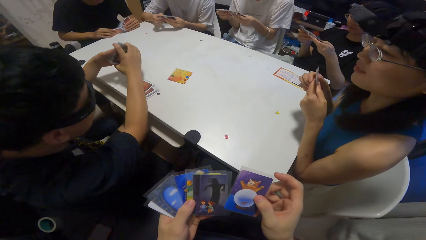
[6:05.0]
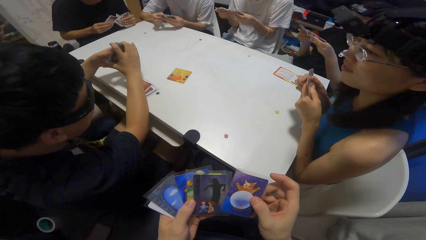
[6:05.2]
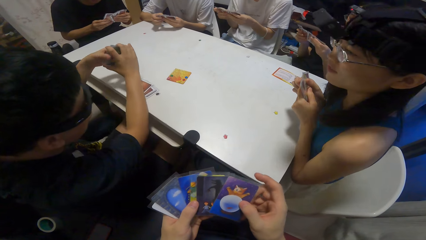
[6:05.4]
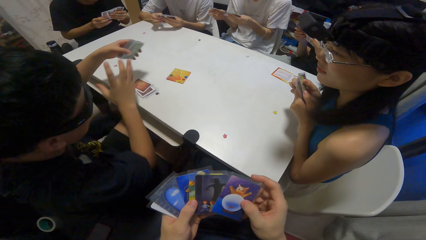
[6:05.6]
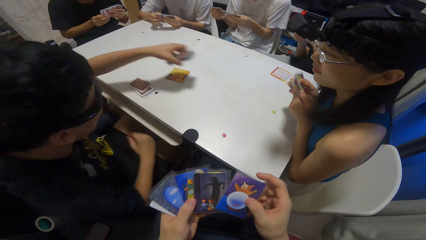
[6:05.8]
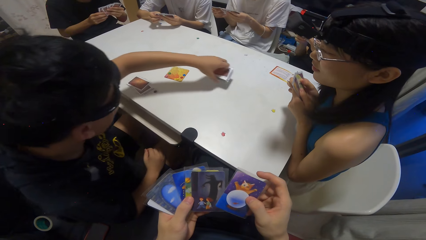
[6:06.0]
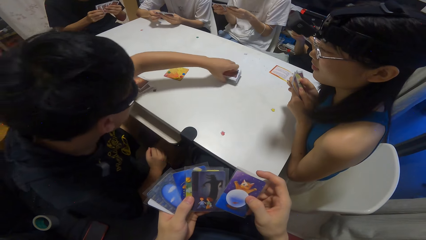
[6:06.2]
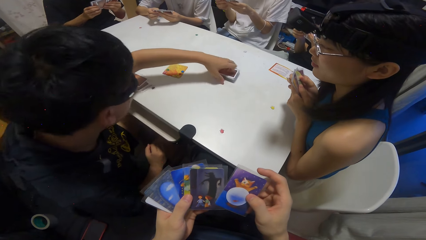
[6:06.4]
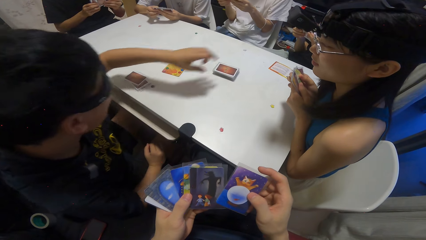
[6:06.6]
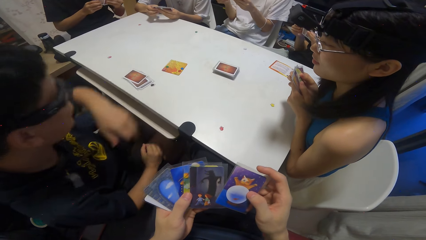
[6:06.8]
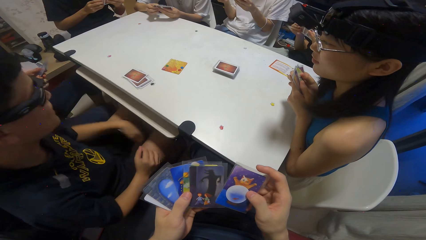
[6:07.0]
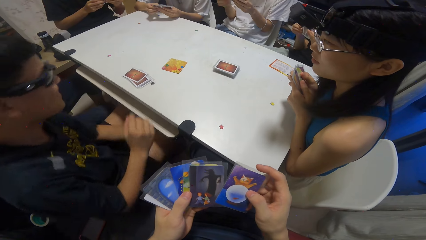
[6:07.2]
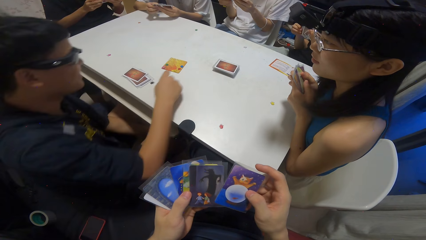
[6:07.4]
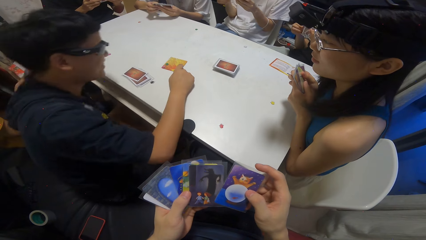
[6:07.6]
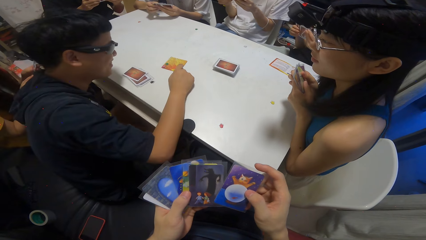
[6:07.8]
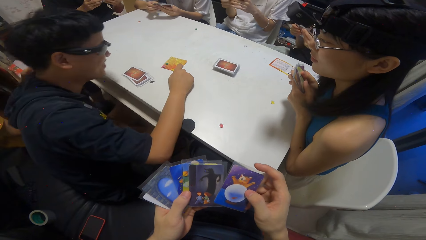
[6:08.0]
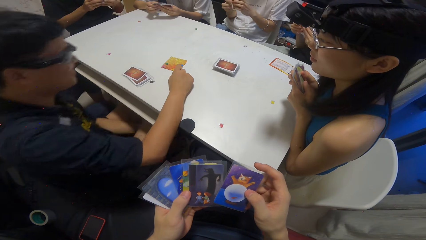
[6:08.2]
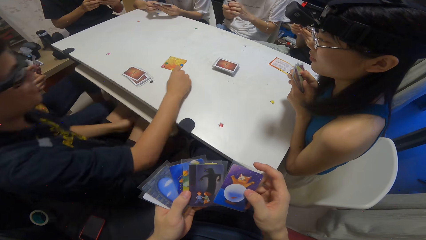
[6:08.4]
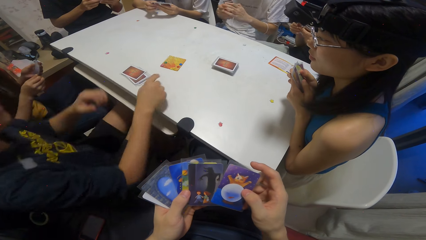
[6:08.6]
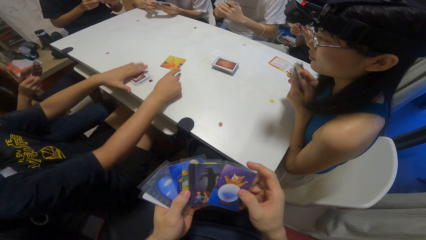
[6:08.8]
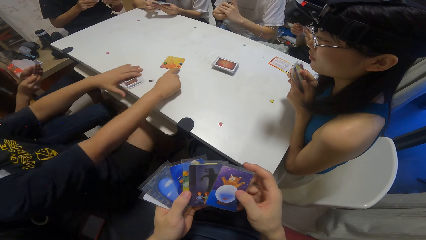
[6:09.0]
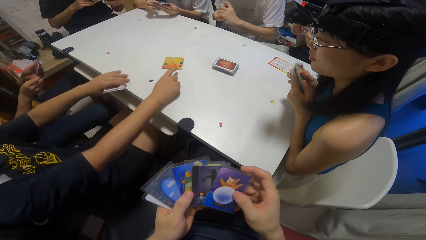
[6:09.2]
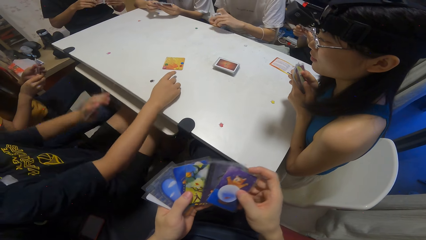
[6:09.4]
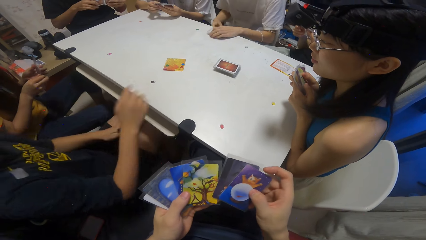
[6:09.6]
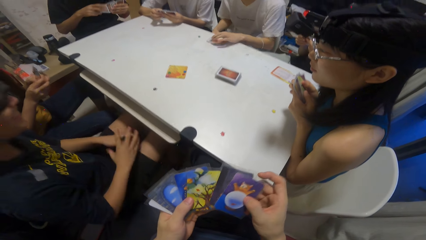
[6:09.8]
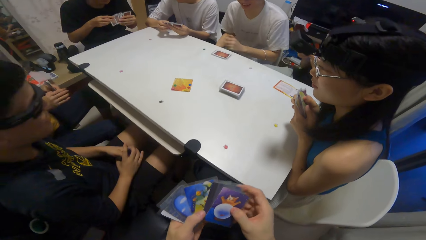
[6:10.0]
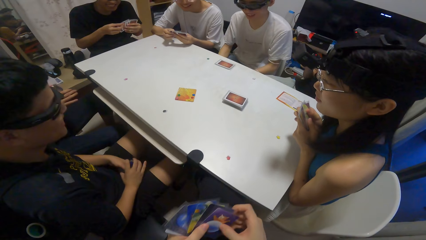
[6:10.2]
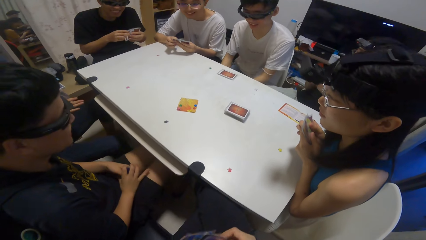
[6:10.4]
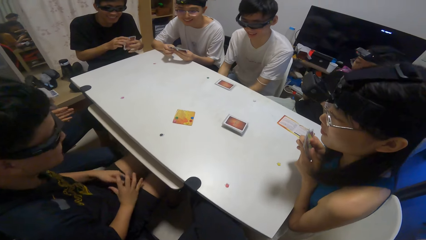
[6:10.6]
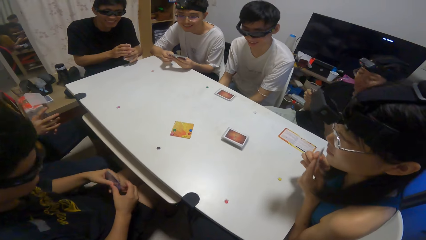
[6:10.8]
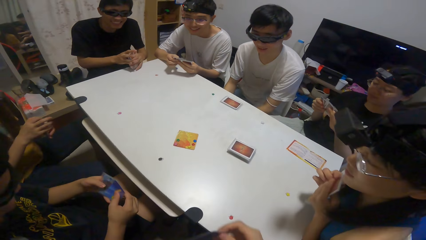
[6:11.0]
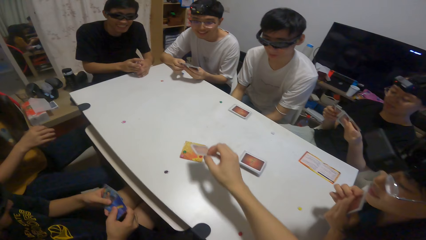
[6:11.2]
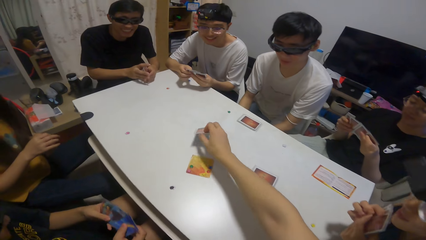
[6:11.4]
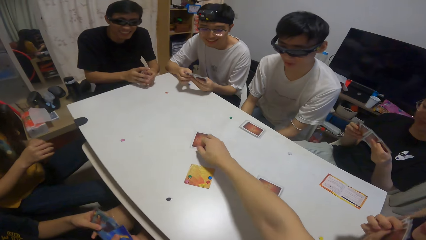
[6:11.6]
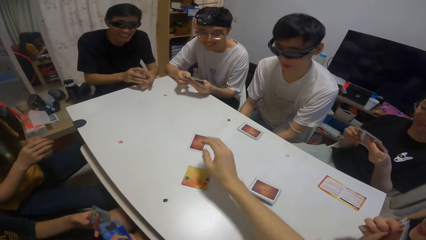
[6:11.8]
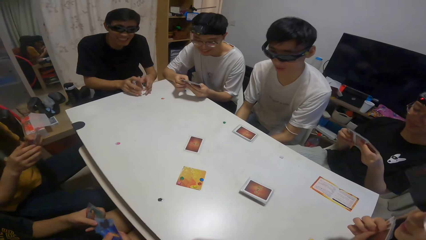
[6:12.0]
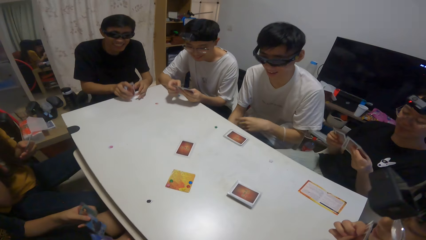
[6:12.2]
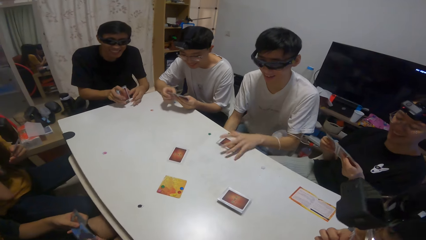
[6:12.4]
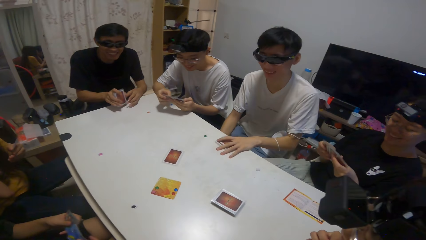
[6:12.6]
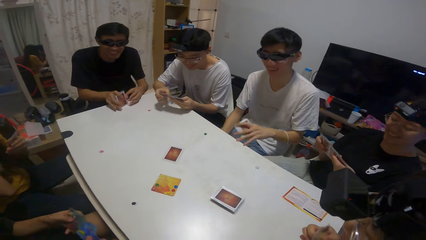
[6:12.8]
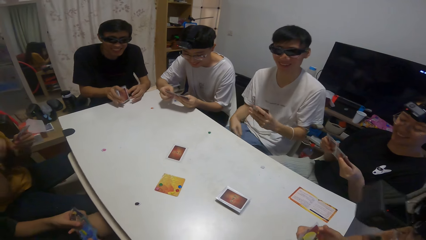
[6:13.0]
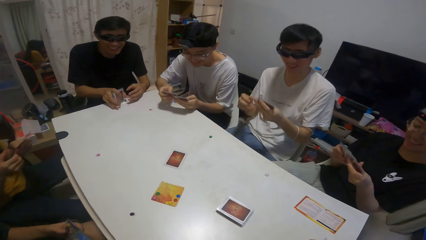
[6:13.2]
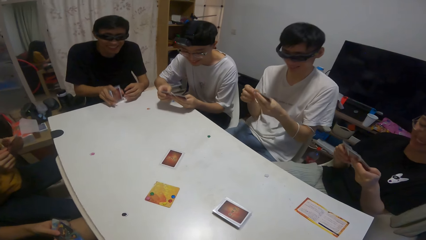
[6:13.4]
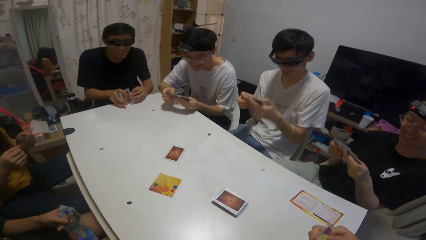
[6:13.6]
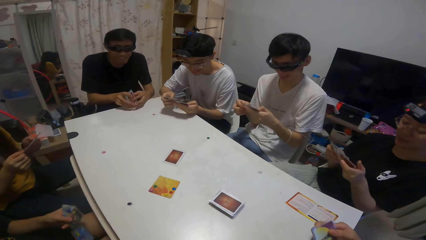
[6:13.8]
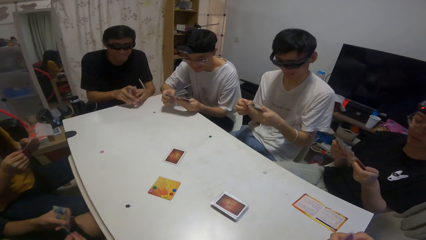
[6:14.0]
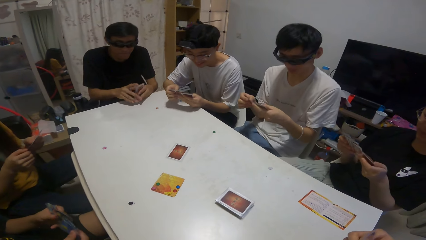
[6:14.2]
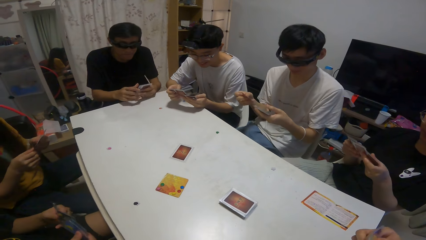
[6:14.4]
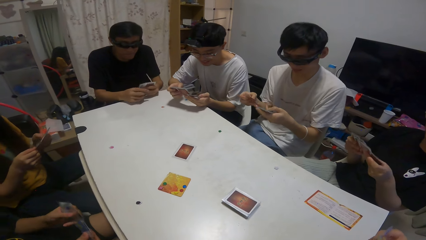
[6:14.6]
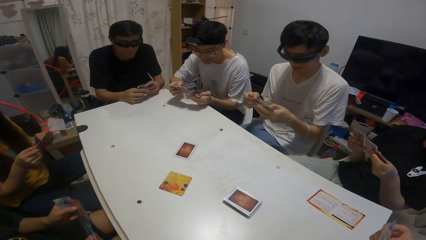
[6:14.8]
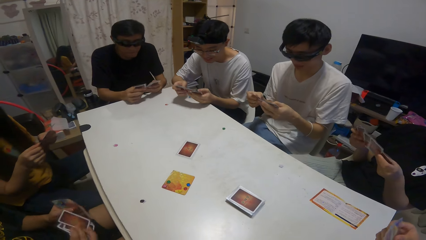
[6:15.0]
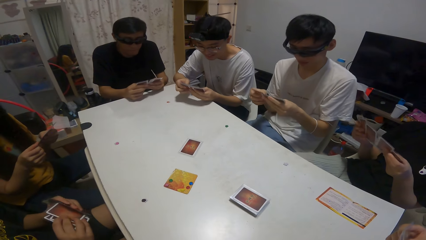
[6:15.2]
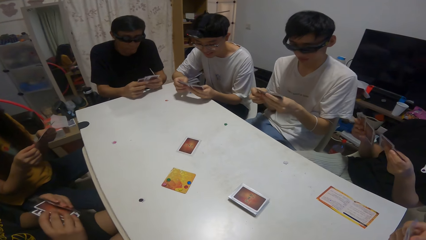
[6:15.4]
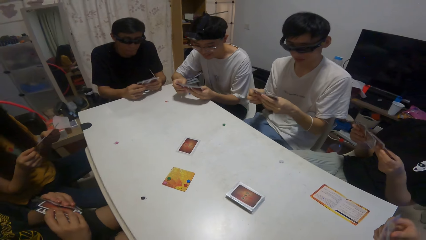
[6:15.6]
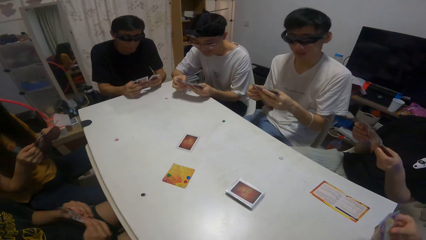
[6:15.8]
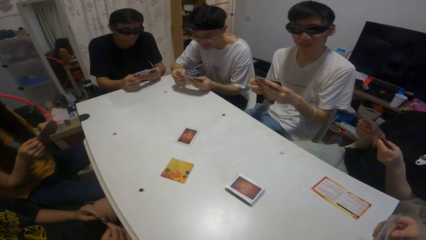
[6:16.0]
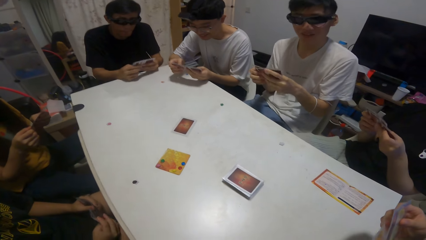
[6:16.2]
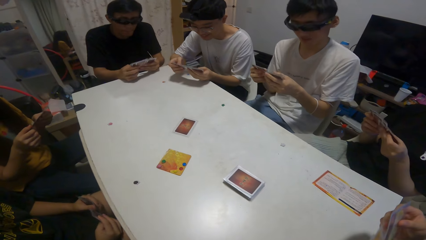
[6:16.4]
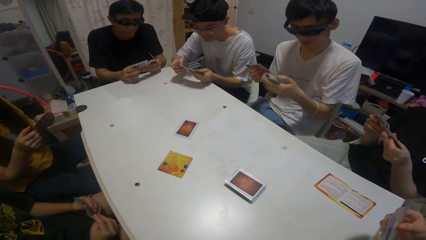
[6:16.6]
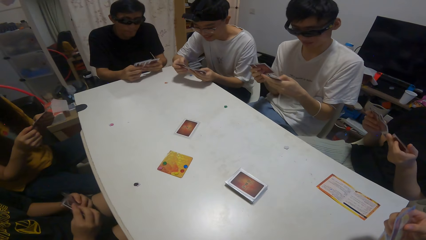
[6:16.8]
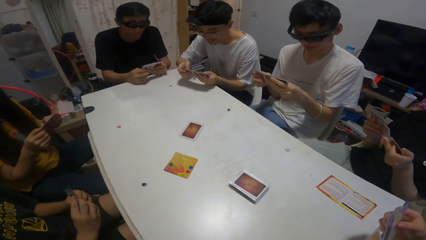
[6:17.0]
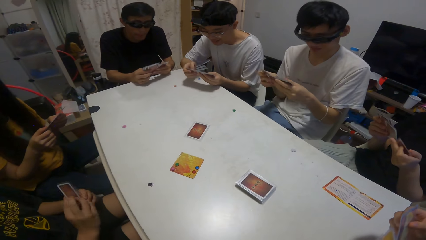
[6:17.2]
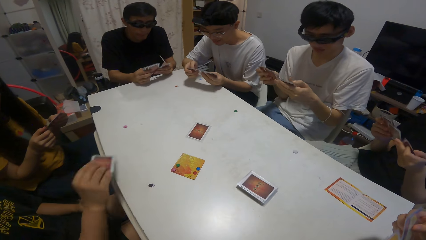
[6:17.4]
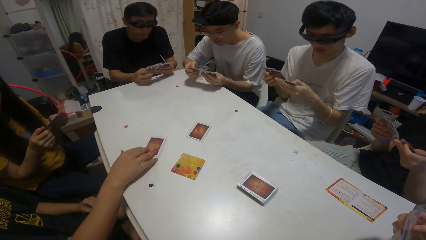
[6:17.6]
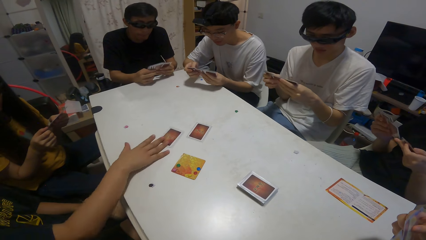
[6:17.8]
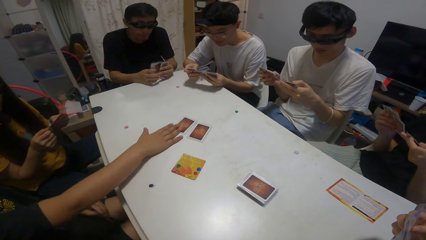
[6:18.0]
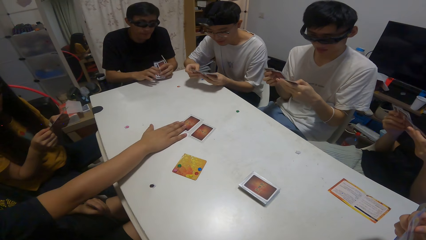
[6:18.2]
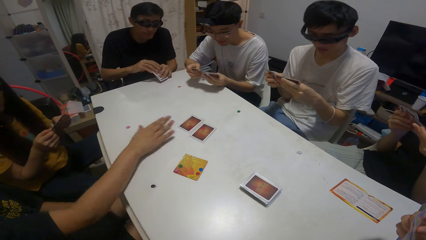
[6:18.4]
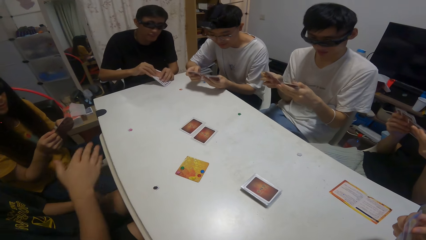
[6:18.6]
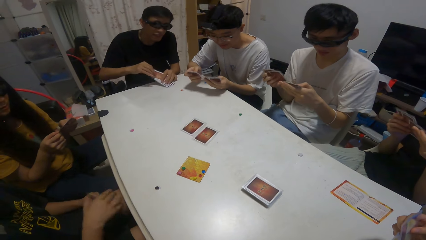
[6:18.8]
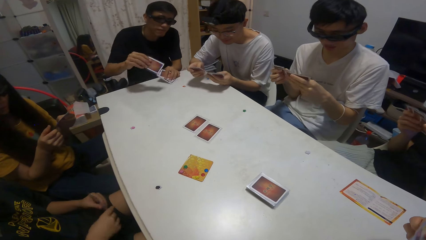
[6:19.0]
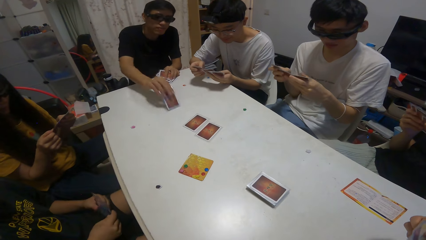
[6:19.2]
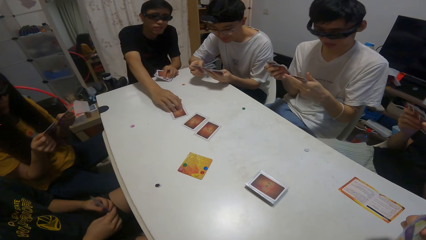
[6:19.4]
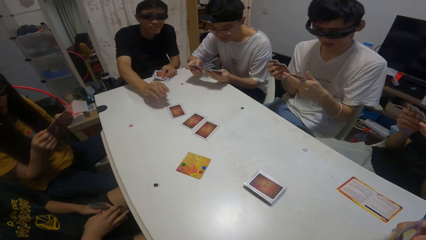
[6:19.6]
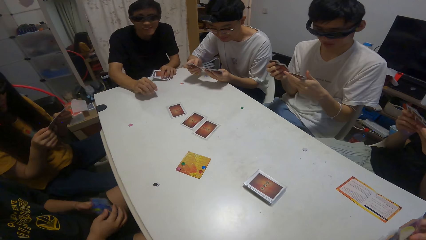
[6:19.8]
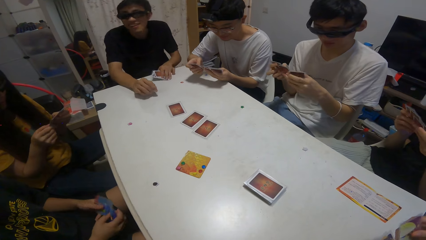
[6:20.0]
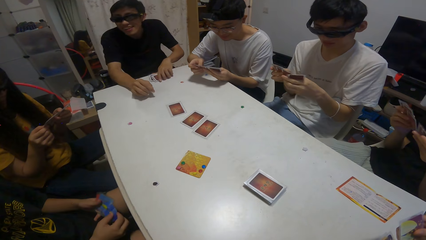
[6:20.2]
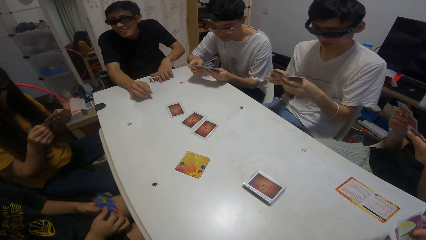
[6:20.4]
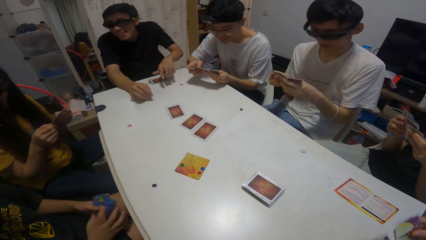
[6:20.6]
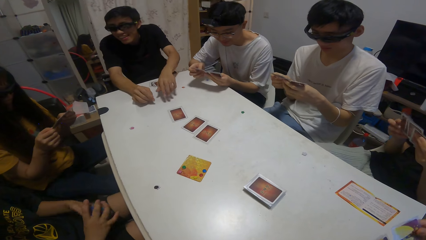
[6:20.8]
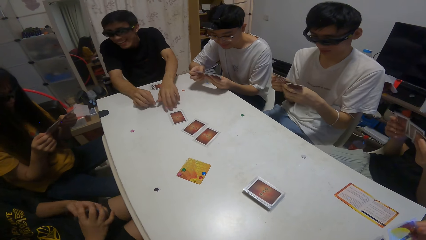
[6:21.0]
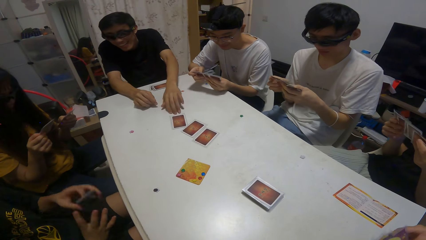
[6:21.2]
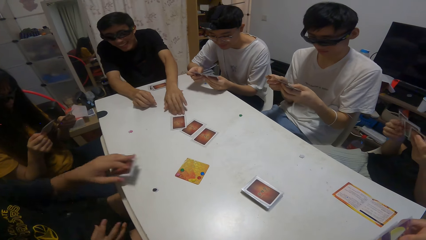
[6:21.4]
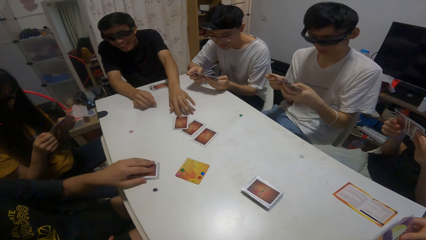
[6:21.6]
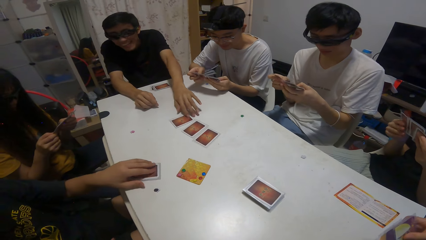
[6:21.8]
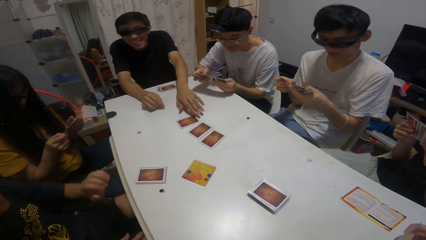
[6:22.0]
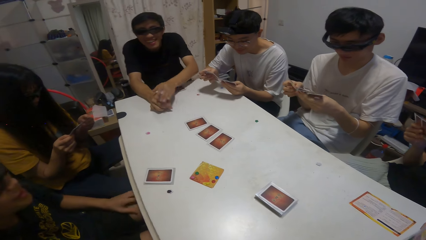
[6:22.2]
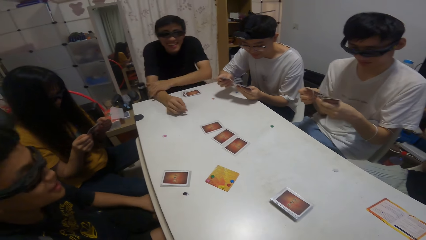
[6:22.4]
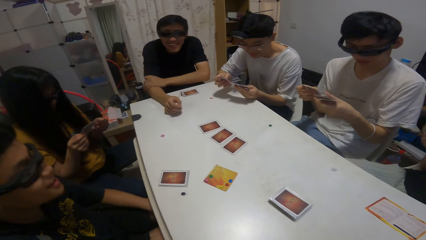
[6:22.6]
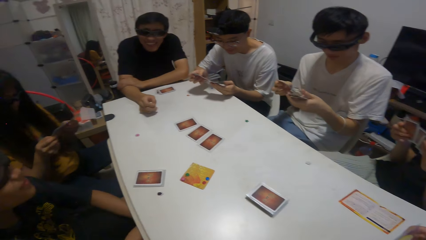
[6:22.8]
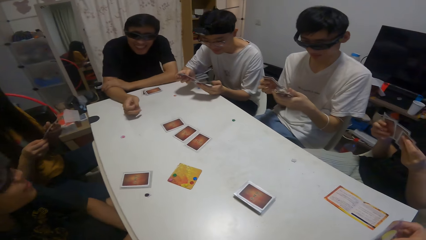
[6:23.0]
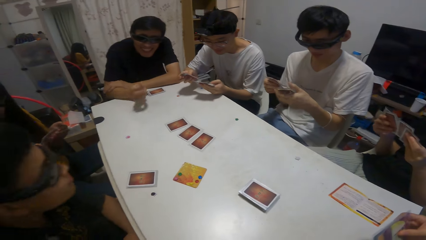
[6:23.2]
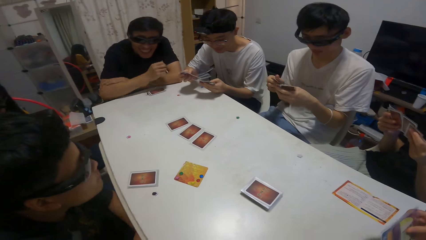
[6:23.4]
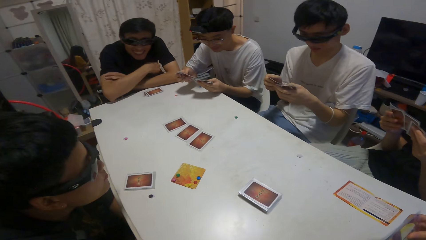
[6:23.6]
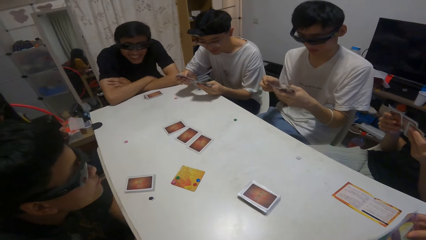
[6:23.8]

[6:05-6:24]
A boy drops the cards on the table. The boy points towards a card on the table. The boy picks the cards on the table with his left hand. The camera wearer drops a card on the table. Another boy picks the cards on the table with his left hand. The first boy drops a card on the table. Another boy drops a card on the table. A person plays cards on the table. The first boy drops a card on the table.
